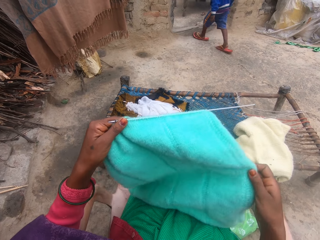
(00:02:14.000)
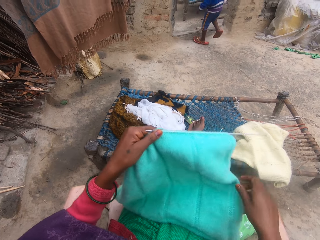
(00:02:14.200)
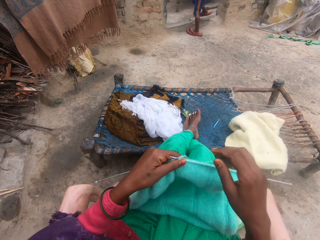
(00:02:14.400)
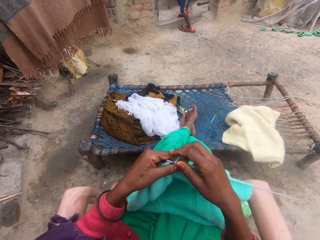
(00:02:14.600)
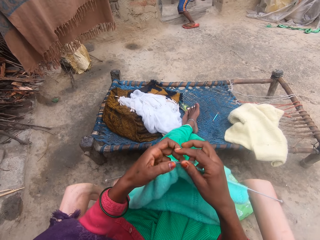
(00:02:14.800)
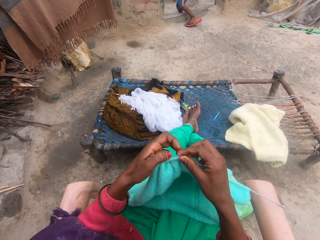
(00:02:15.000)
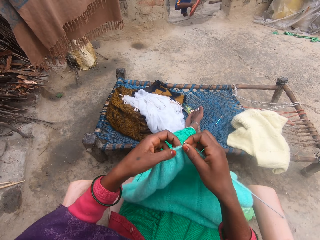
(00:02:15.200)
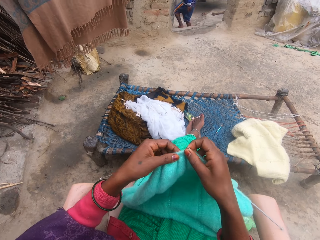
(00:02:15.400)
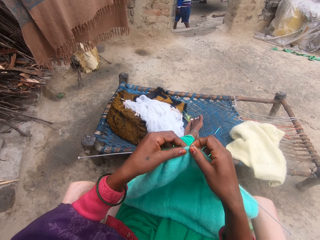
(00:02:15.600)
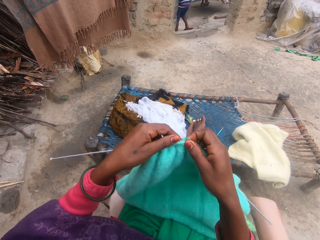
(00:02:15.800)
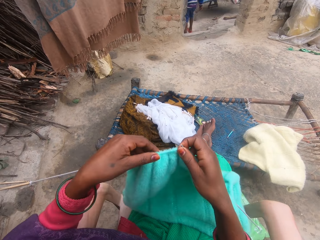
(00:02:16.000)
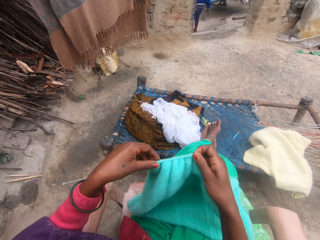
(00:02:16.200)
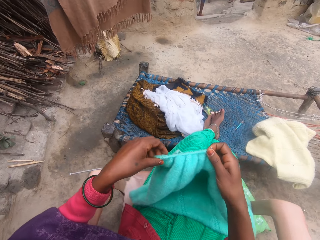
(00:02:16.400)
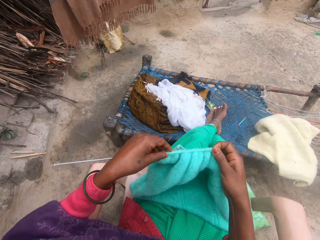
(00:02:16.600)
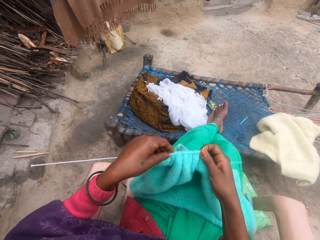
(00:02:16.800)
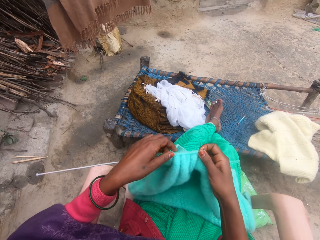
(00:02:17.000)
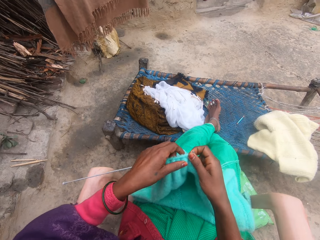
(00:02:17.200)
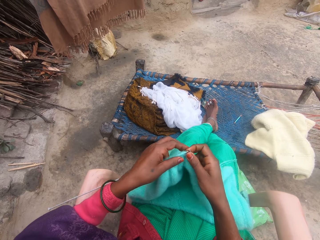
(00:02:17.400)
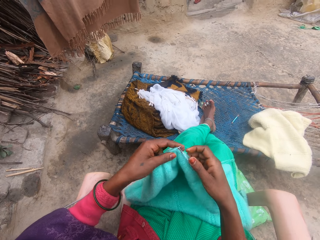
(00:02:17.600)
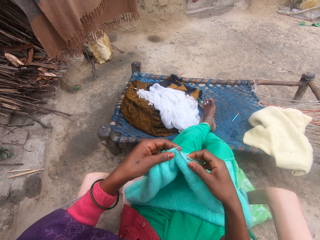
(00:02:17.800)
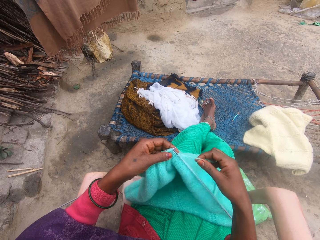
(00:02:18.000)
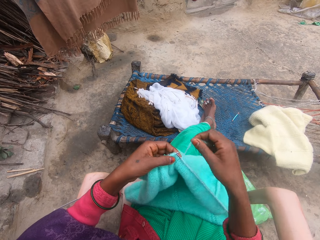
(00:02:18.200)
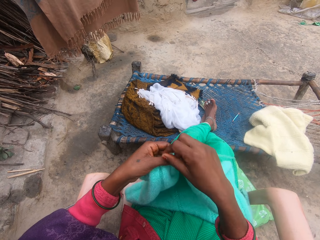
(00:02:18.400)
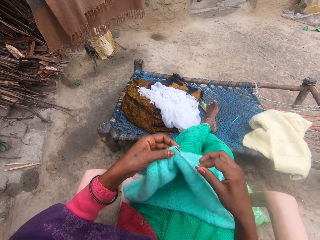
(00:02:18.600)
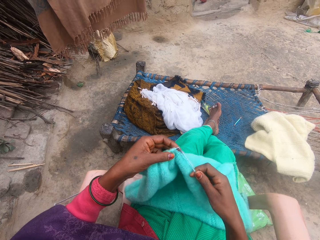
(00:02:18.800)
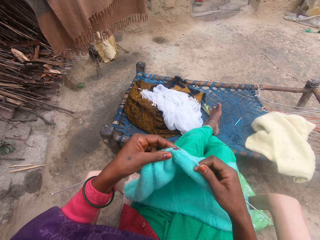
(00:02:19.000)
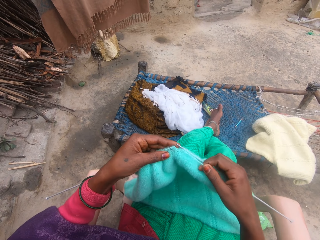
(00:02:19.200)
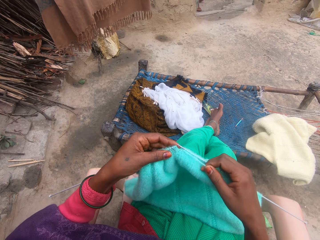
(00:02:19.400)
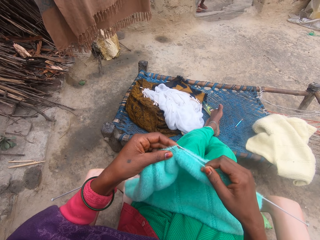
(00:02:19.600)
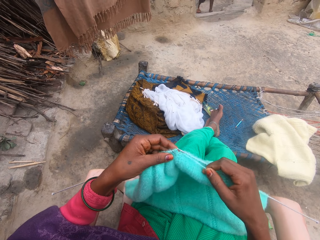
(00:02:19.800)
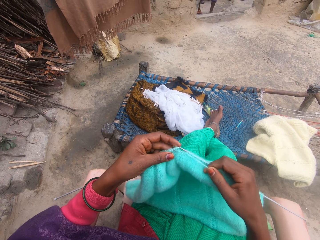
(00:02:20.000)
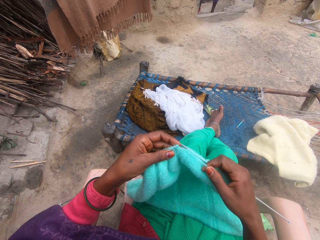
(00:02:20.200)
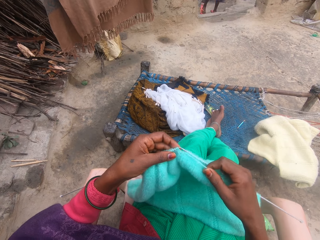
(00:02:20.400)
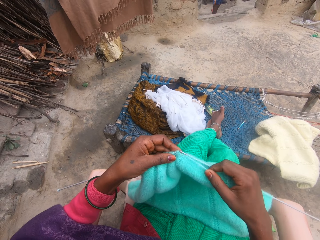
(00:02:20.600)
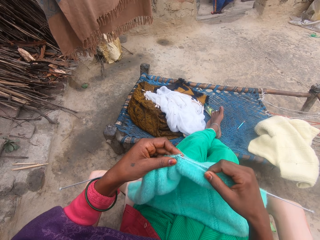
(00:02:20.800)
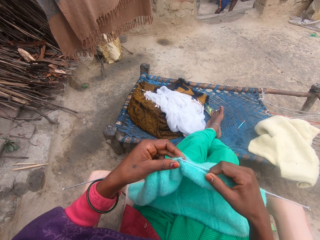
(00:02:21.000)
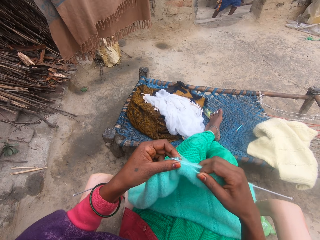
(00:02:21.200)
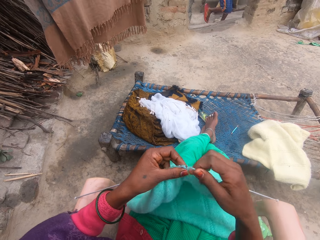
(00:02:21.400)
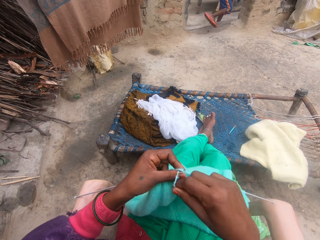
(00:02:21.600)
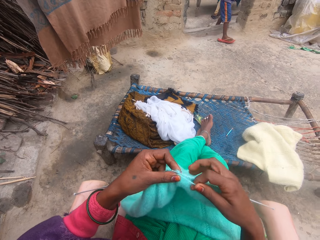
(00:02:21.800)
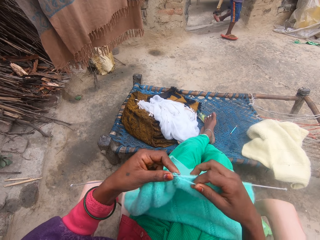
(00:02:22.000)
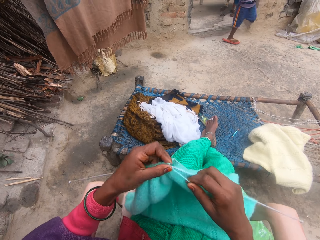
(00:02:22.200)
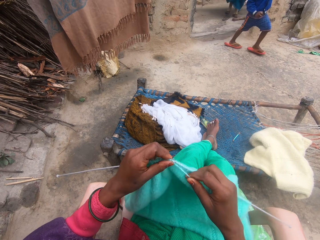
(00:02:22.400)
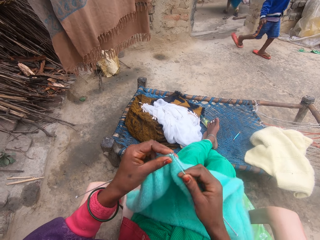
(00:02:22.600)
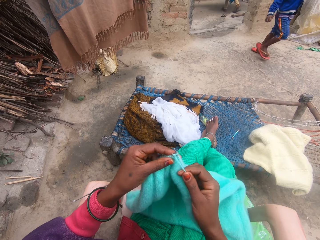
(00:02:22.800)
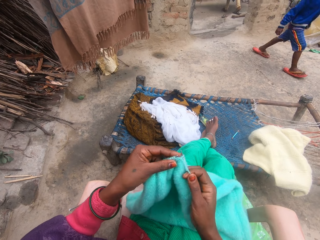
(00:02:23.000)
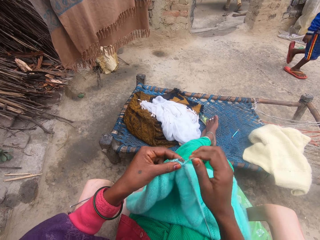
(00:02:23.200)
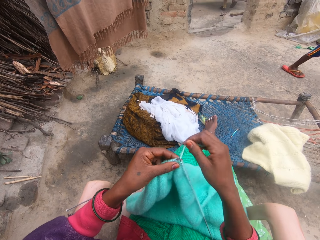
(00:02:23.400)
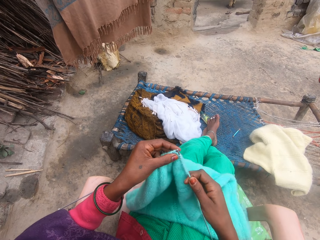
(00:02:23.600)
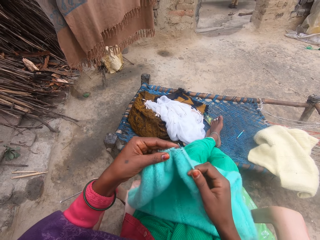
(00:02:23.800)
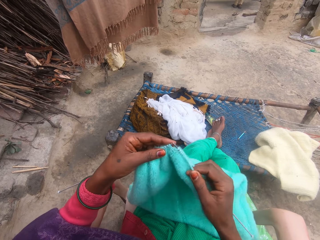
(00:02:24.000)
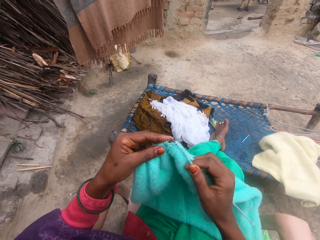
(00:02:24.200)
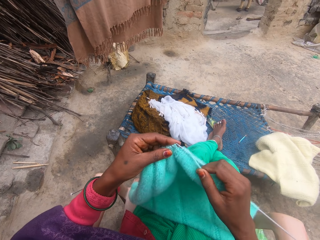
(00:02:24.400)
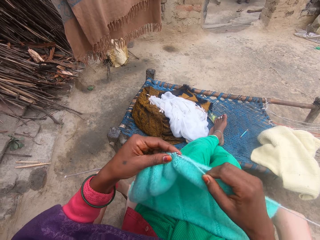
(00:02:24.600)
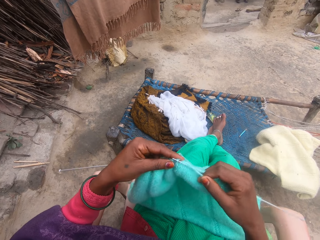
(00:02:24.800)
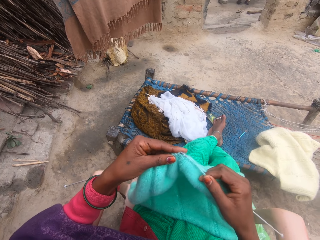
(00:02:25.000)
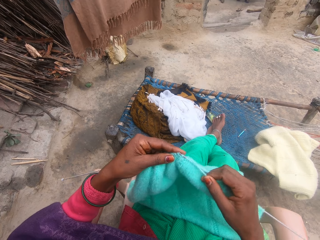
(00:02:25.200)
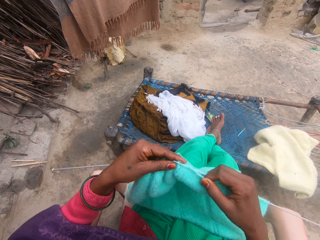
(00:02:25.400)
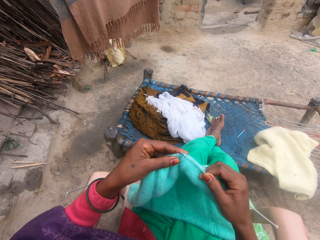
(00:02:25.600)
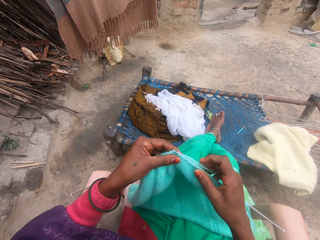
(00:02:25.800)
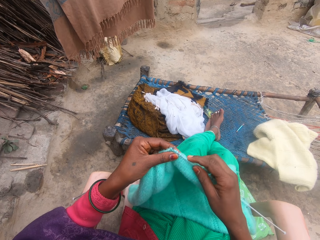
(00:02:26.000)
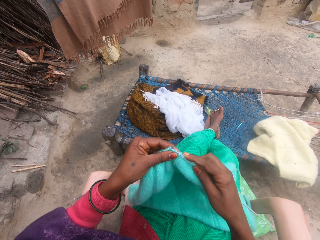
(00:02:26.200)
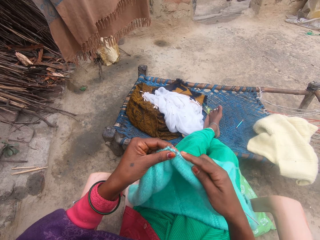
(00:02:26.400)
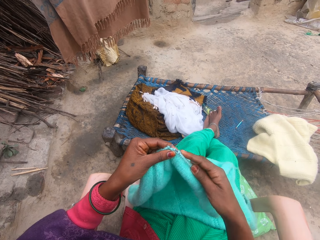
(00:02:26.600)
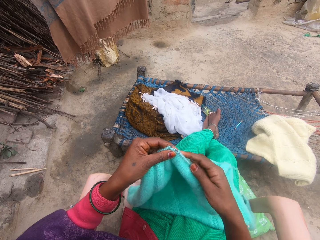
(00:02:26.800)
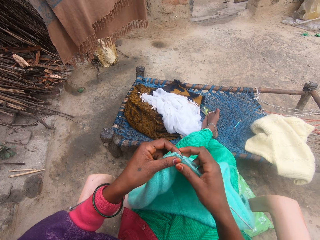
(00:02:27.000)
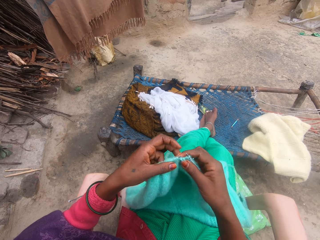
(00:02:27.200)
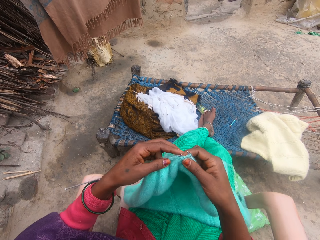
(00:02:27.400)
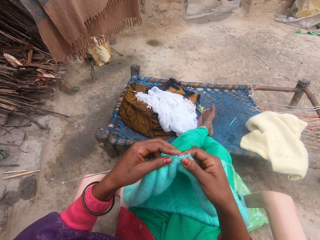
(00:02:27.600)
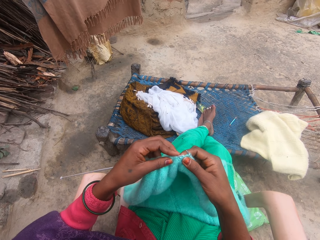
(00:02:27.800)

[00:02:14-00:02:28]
The camera wearer adjusts the crochet with her hands. She rolls the yarn on the needle. She knits the yarn with the needle in her hands. A person walks towards the house. The camera wearer rolls the yarn on the needle. She knits the yarn with the needle in her hands.

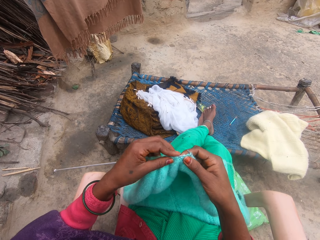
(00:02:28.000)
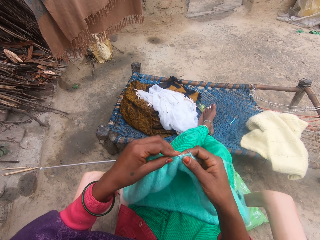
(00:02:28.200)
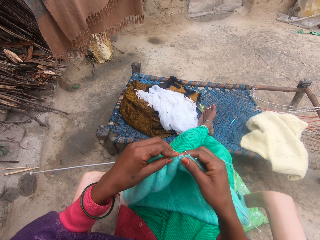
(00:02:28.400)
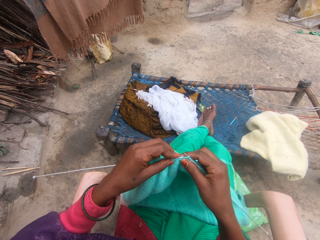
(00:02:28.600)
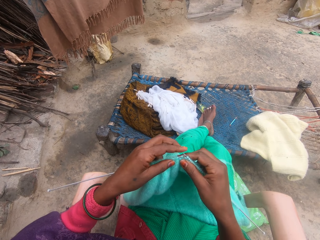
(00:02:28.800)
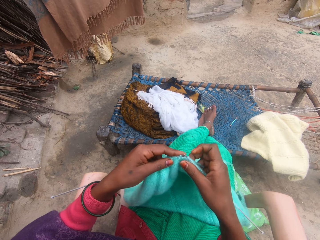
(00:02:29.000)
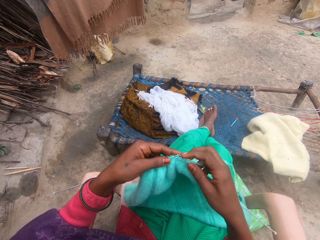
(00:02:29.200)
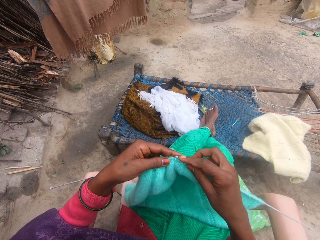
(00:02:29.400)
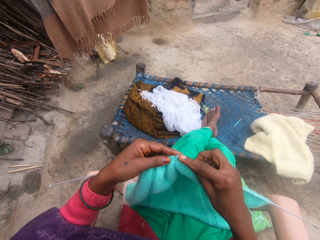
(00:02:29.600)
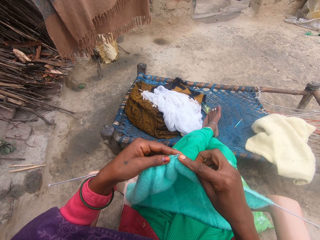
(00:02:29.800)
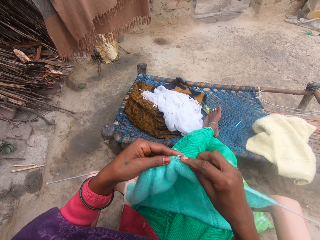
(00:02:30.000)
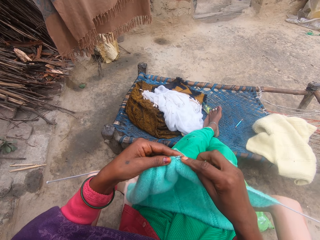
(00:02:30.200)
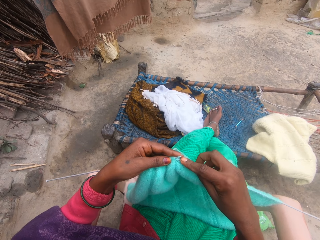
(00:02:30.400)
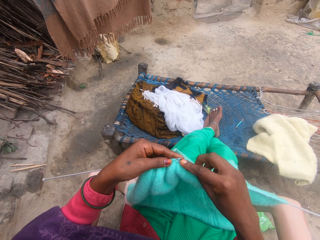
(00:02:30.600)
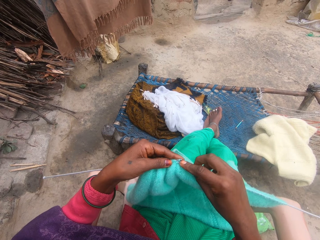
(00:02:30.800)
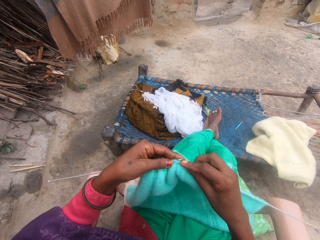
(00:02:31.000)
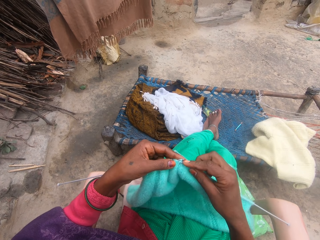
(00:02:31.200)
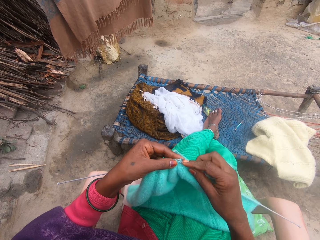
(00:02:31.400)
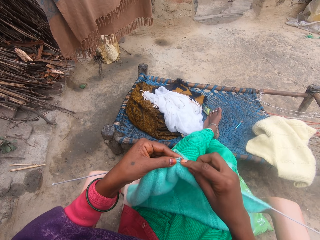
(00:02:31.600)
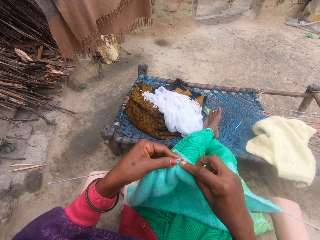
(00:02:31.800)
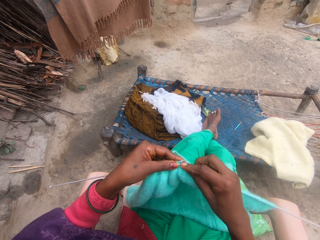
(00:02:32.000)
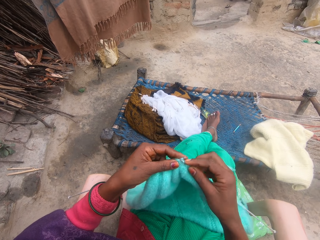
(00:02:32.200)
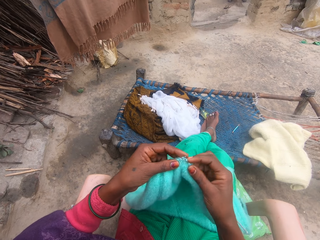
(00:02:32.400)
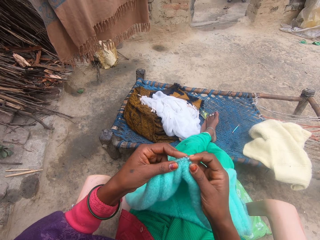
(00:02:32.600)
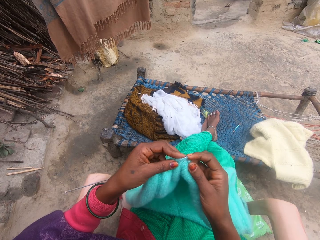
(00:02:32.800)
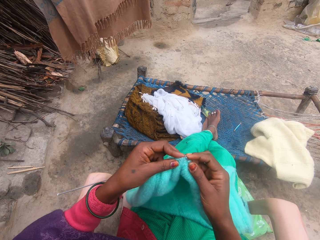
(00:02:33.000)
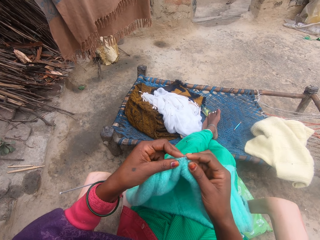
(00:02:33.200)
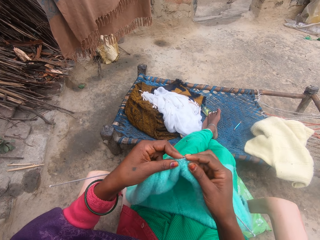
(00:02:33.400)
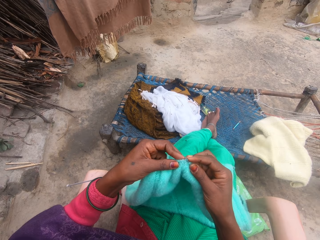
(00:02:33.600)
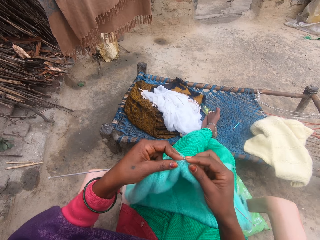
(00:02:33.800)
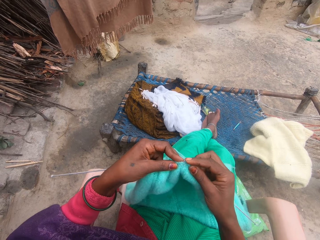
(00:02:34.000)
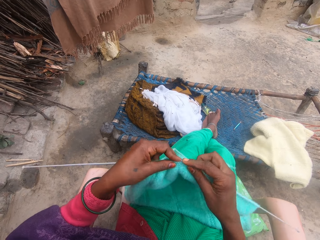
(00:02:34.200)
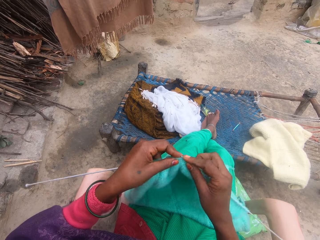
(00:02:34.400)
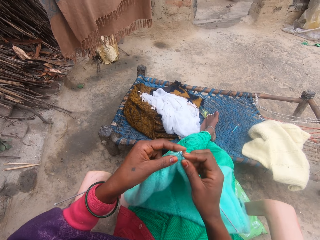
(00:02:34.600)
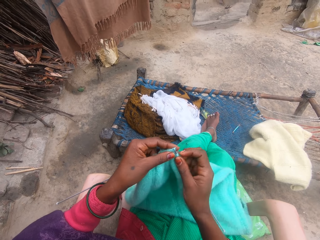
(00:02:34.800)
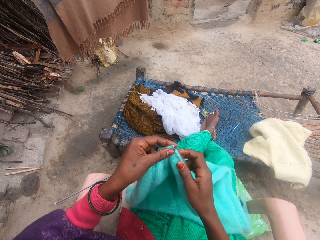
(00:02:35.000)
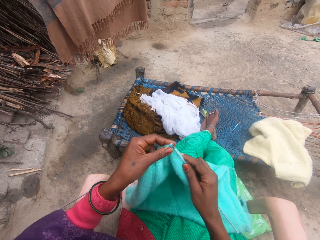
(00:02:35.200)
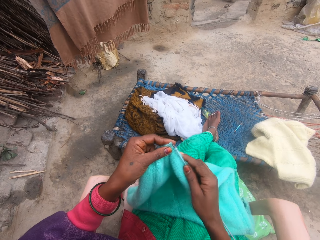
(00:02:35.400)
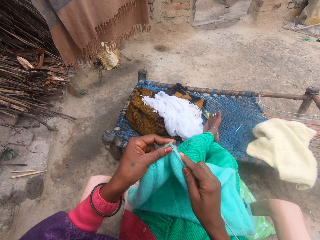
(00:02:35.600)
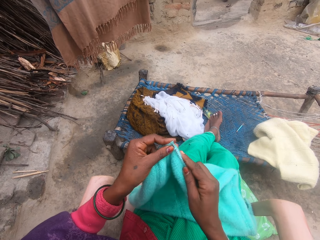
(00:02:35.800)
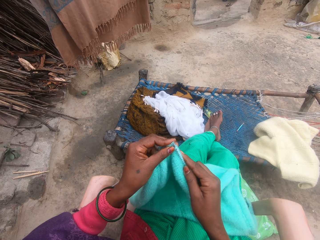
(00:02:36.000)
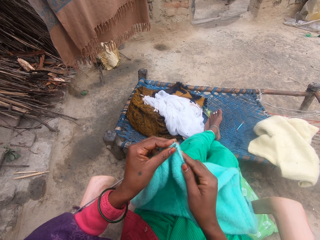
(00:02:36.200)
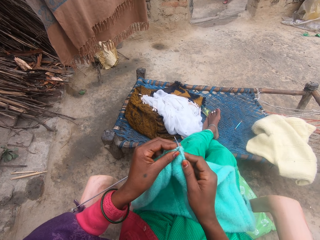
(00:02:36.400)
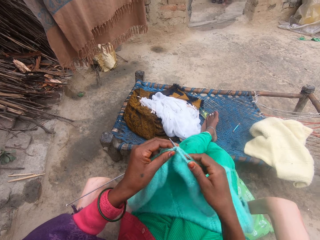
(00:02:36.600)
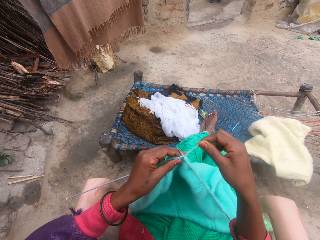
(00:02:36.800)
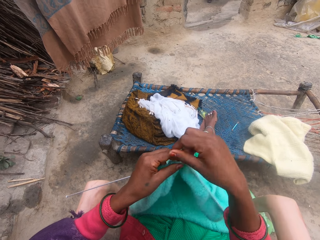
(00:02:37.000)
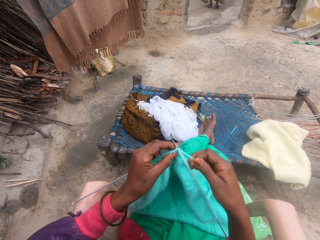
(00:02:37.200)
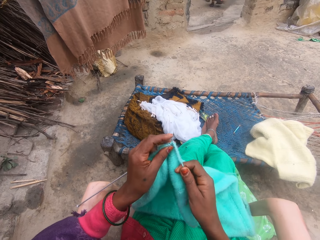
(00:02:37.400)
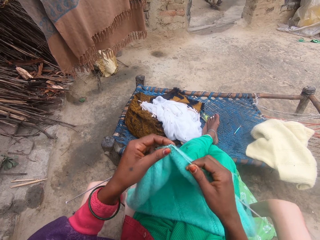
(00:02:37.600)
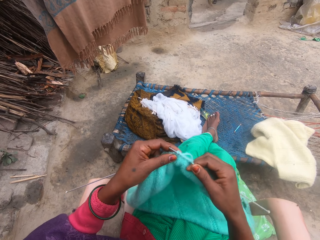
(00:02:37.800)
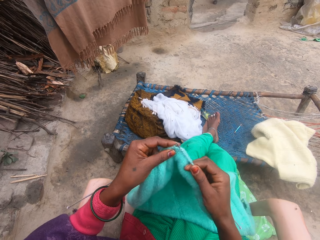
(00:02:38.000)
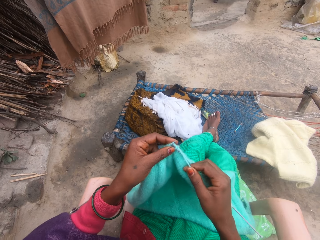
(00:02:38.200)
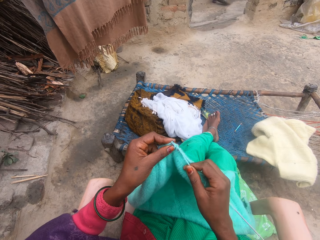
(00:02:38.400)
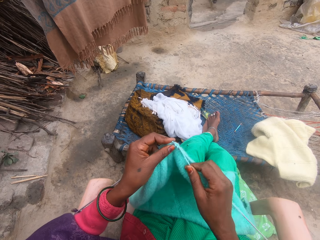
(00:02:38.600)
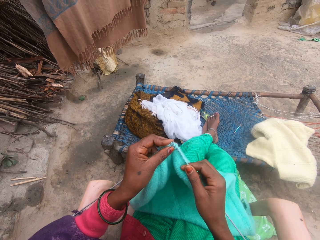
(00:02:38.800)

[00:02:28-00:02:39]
The camera wearer knits the fabric. She rolls the yarn on the needle. She knits the yarn with the needle in her hands.
